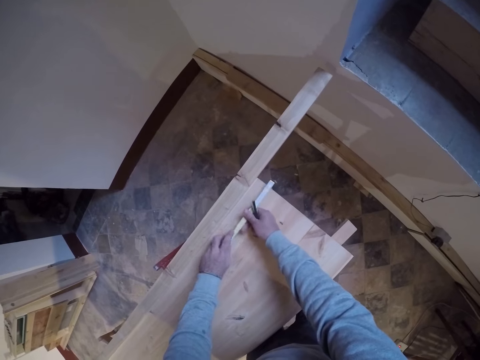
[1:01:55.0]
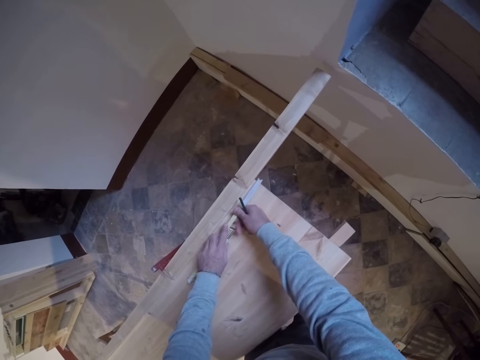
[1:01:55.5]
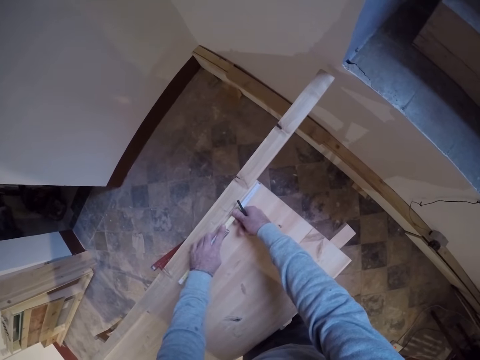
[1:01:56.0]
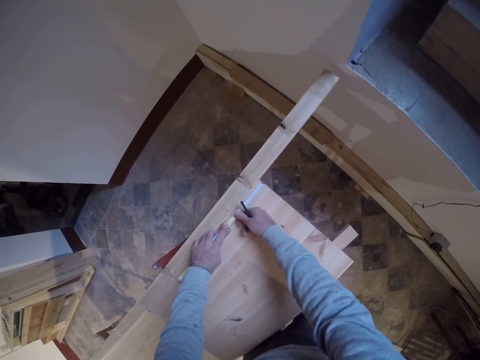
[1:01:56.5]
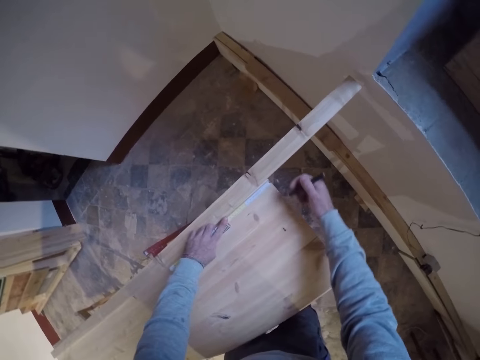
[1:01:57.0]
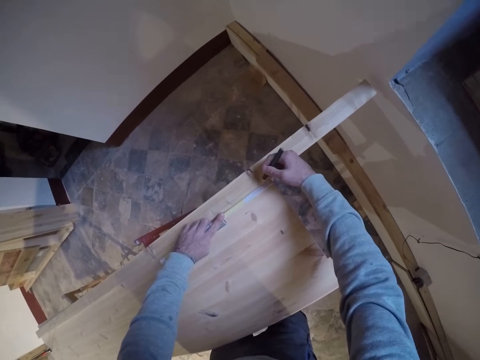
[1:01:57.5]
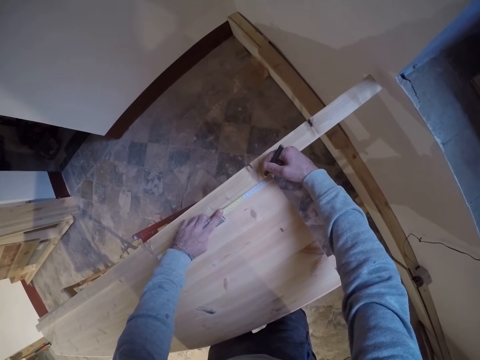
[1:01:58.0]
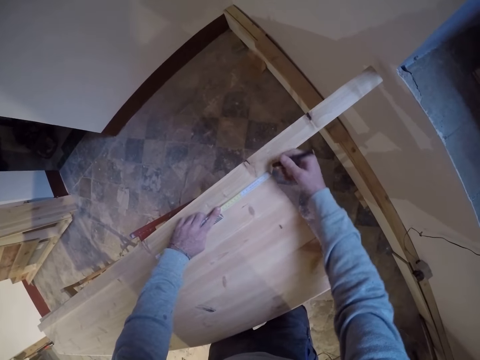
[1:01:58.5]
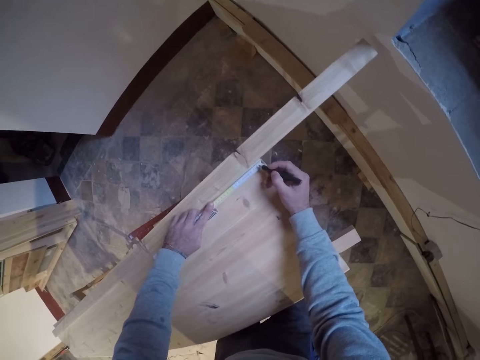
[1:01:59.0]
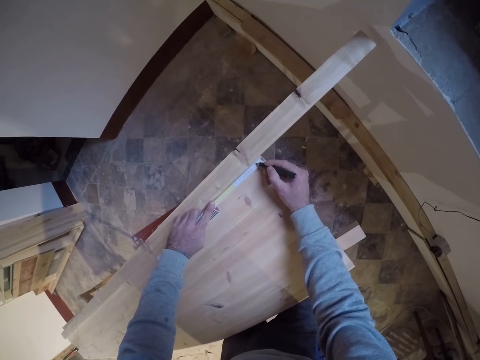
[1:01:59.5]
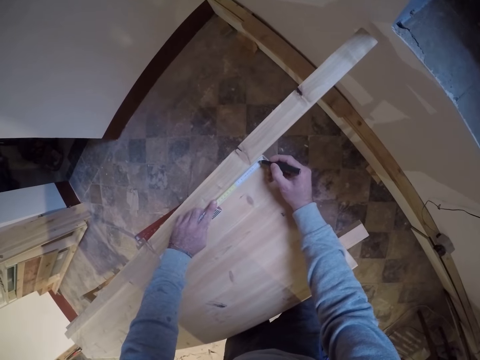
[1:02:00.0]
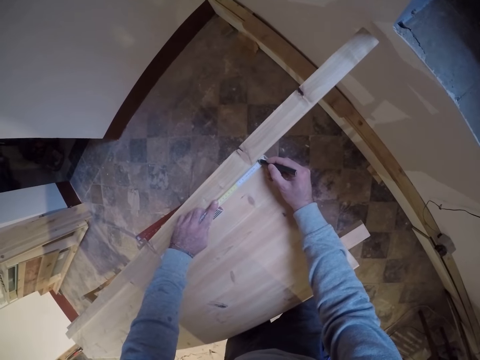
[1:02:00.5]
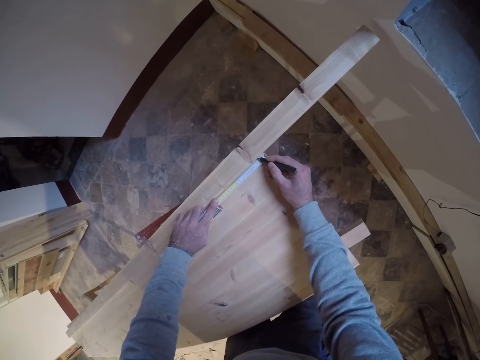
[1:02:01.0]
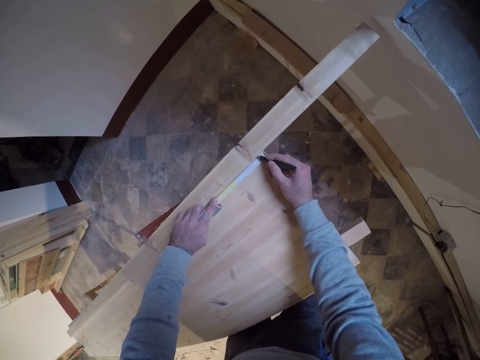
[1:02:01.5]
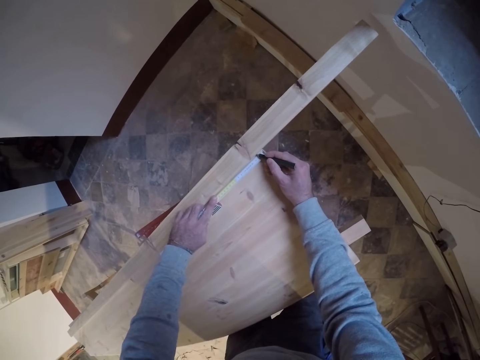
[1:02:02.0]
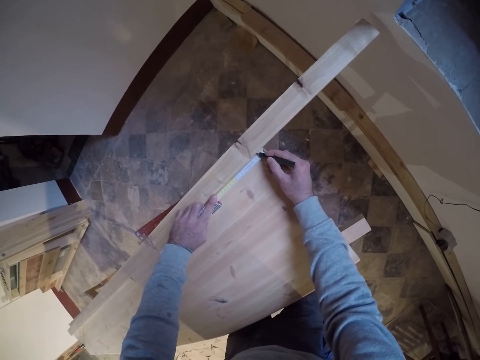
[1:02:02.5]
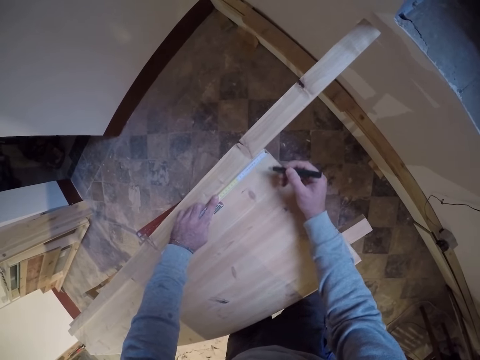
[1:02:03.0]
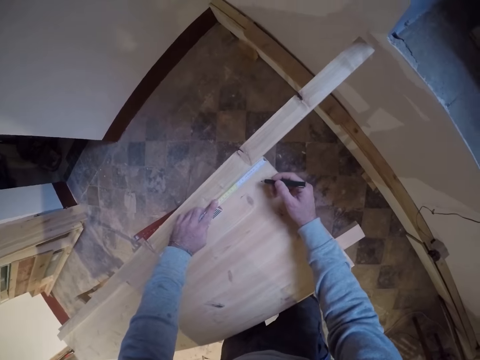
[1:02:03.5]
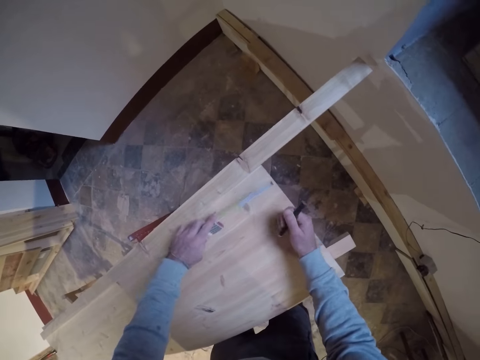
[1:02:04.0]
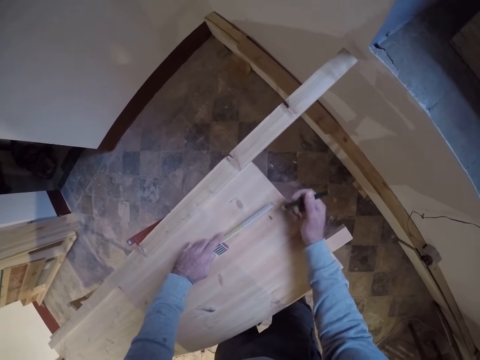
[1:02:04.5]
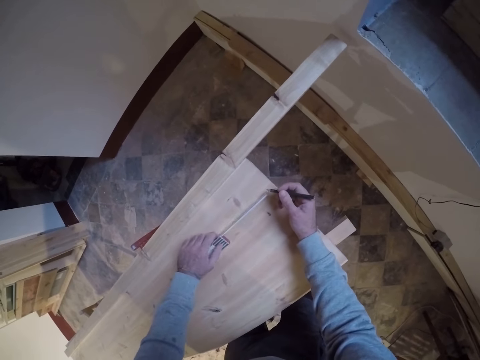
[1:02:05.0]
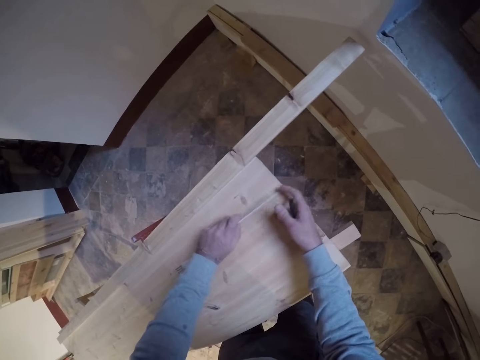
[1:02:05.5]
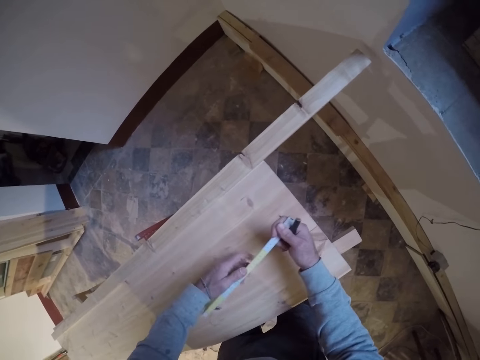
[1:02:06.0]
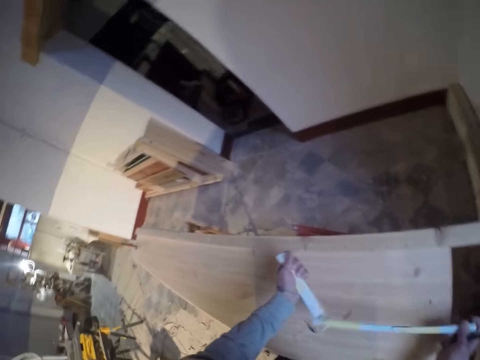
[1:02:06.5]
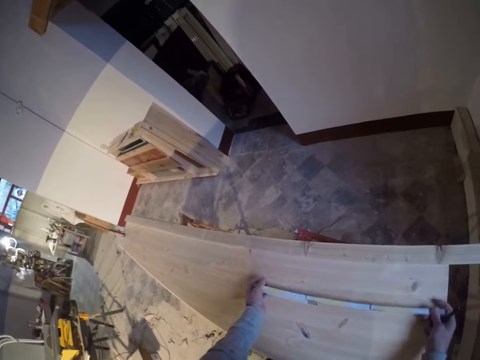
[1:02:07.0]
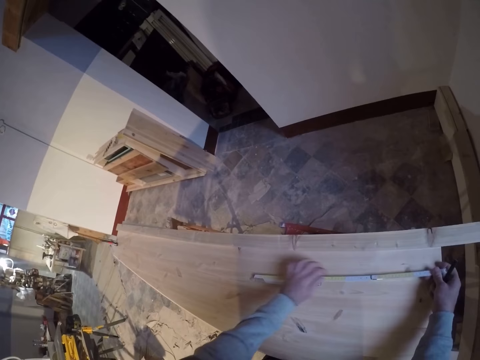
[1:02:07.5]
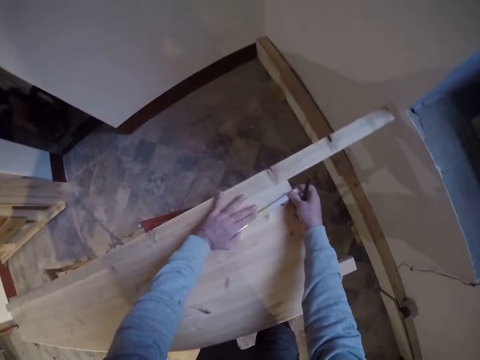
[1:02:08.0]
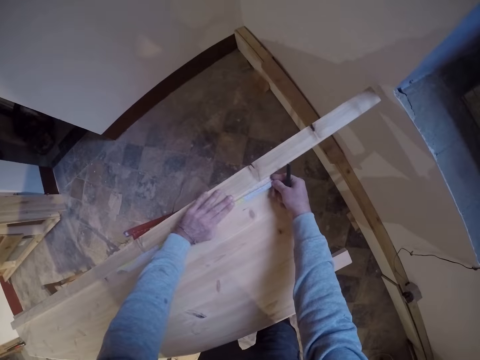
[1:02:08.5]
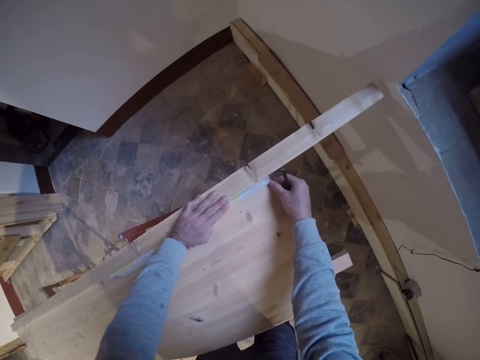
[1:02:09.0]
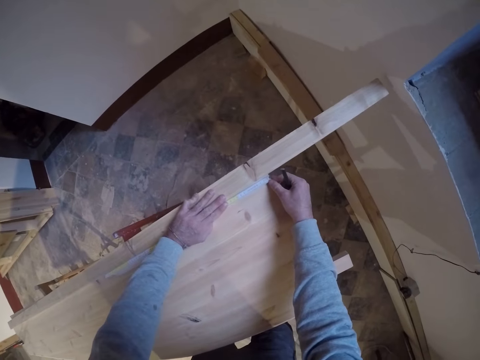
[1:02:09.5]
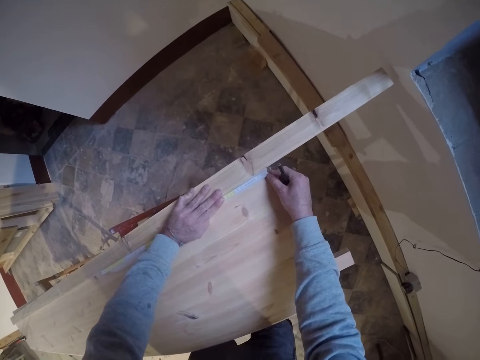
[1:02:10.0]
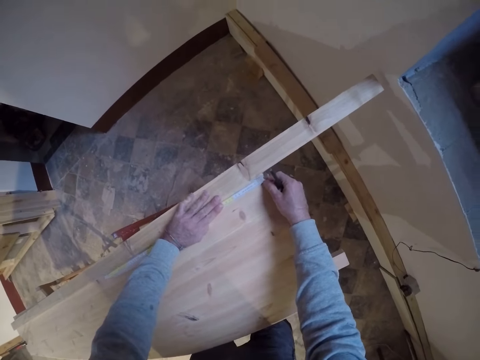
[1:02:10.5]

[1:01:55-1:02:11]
The camera wearer marks the strip of wood with a pencil in his right hand. He adjusts a hand. He marks on the wood with the pencil. He adjusts a hand. He adjusts a measuring tape. He unfolds the ruler with his hands. He adjusts the measuring tape again. He places the ruler with his hands on the table. He aligns the measuring tape on the wood.

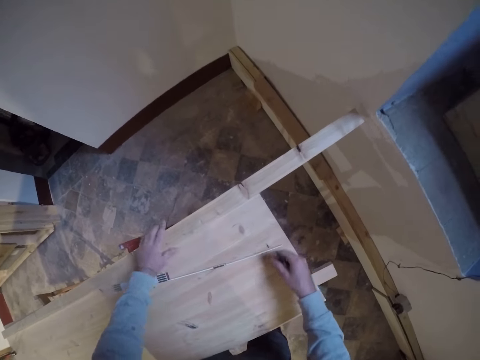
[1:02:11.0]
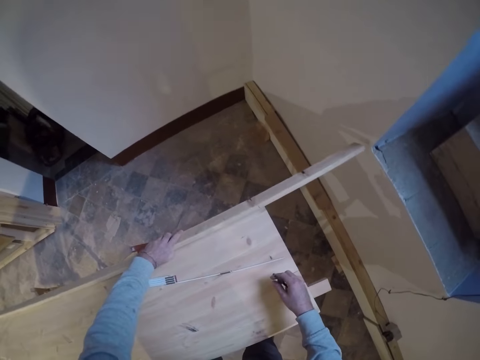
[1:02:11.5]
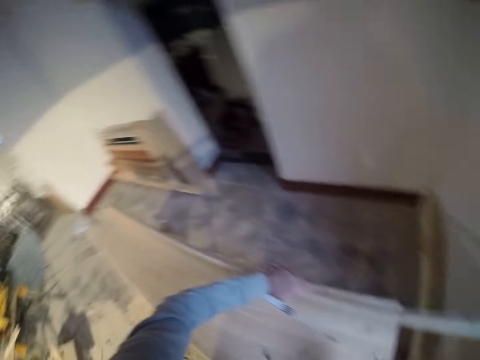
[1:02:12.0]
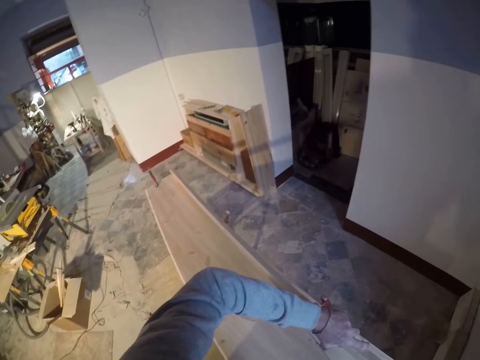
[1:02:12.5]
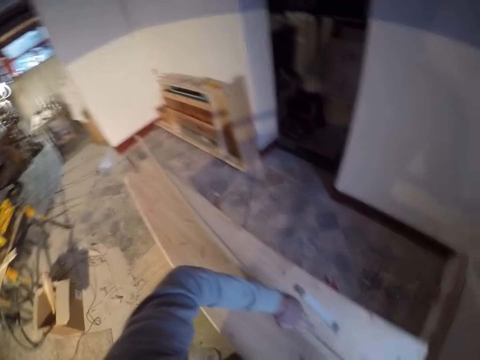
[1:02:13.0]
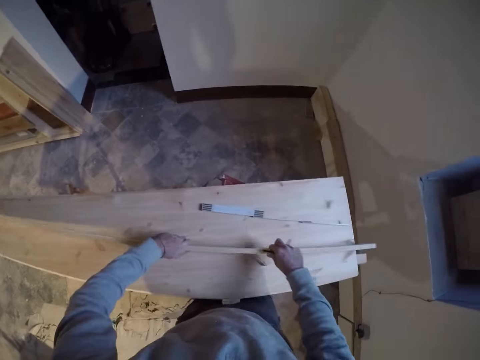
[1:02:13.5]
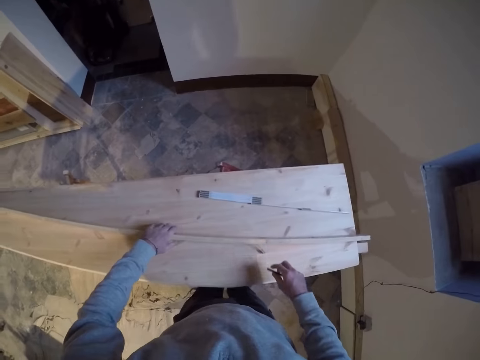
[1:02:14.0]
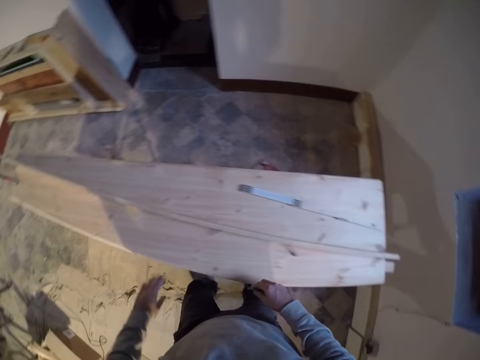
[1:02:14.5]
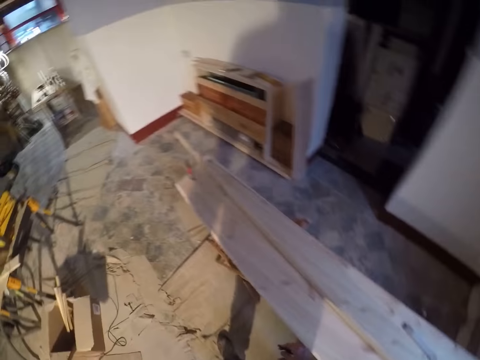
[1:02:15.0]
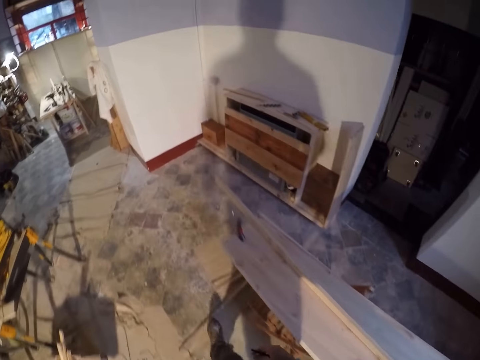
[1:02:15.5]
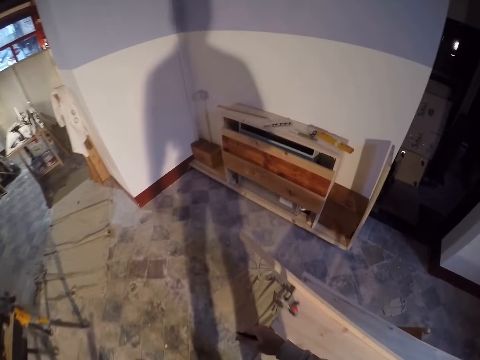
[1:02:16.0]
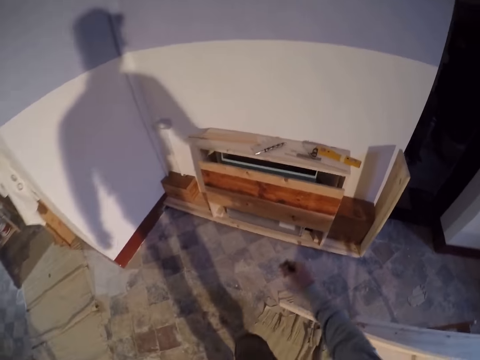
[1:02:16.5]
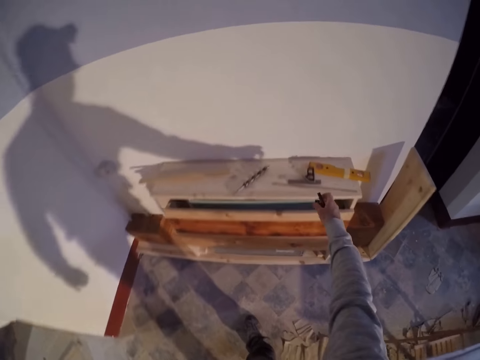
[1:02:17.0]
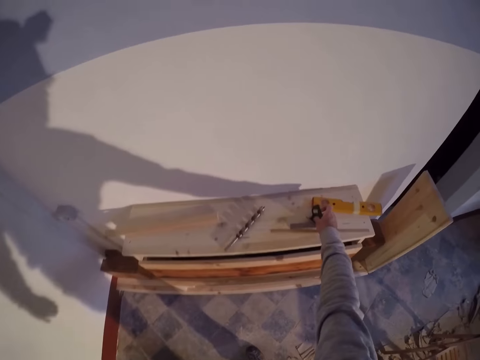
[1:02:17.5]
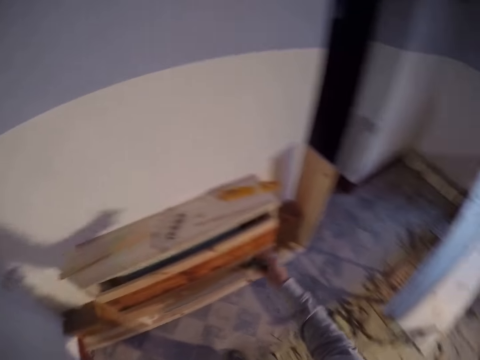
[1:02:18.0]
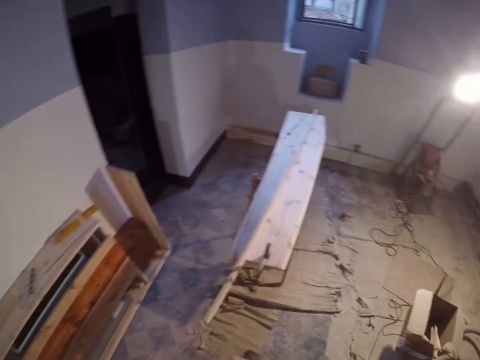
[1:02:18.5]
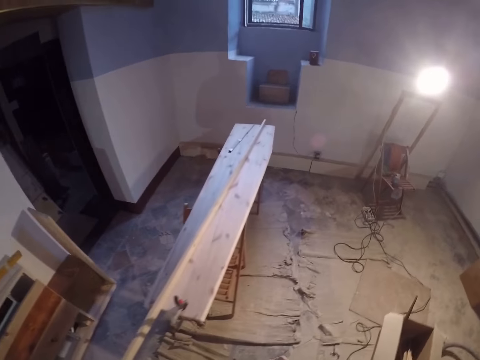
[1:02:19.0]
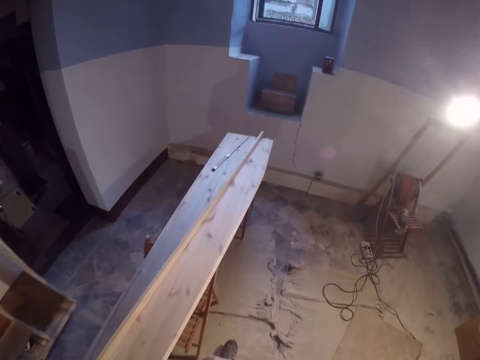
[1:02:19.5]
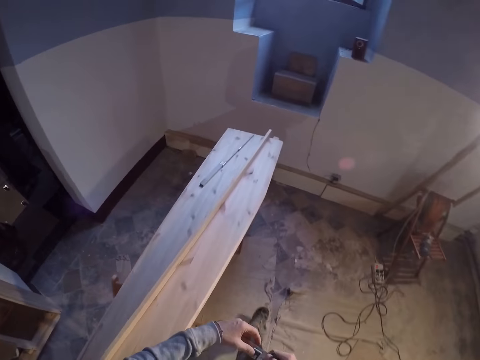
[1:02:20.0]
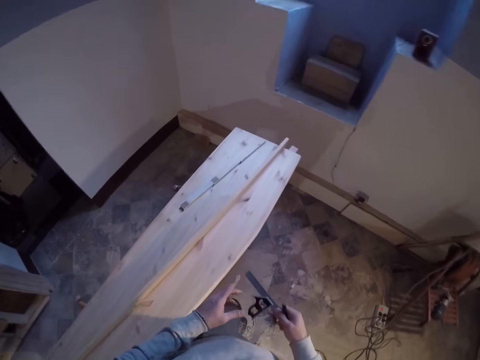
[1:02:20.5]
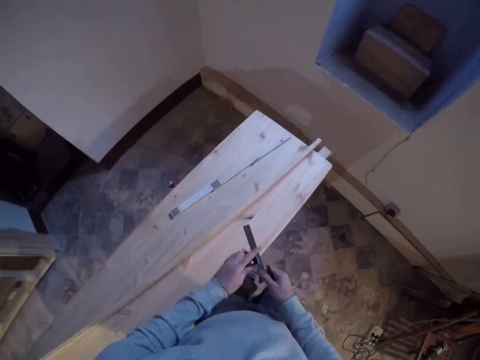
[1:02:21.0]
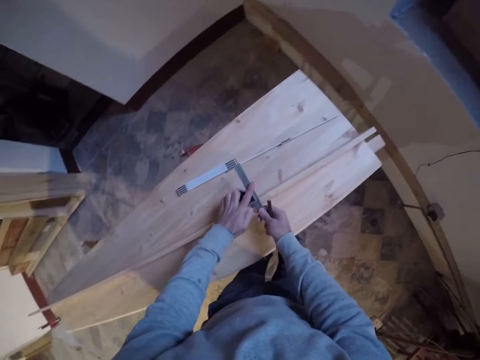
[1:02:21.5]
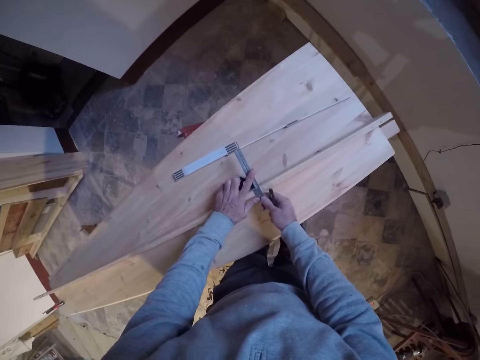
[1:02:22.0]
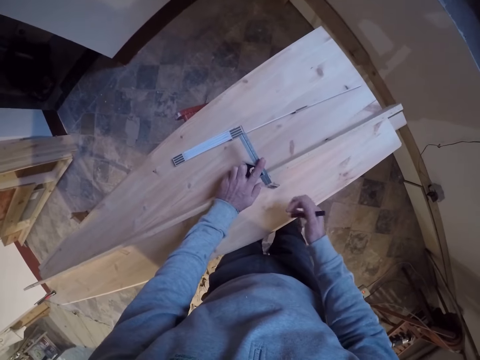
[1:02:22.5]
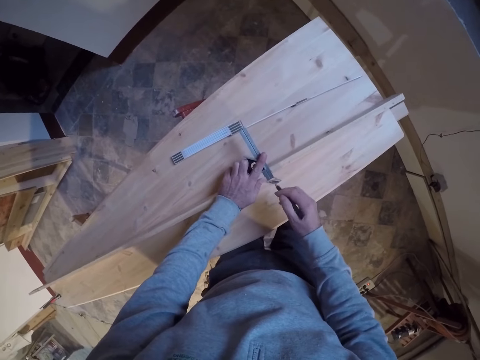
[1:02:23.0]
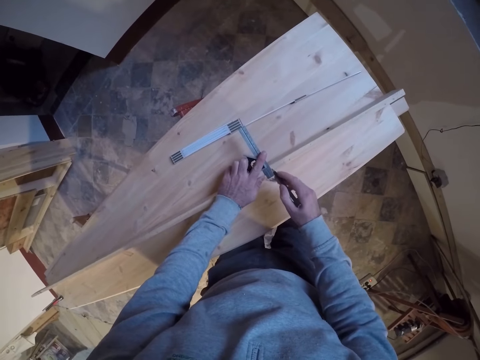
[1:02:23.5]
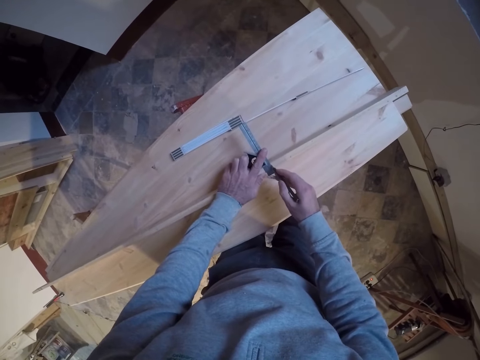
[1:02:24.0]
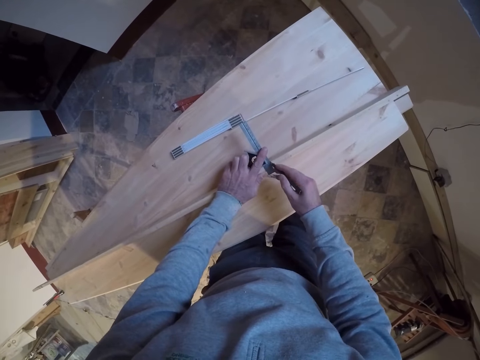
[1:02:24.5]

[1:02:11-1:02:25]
The camera wearer lifts the strip of wood in his left hand. He aligns the wood on the bench. He drops the strip of wood in his left hand. He walks in the workshop. He picks up a scribing ruler or tri square on a shelf with his right hand. He walks in the workshop. He places the scribing ruler on the strip of wood with his hands. He aligns the tri square on the wood. He marks the strip of wood with a pencil in his right hand.
